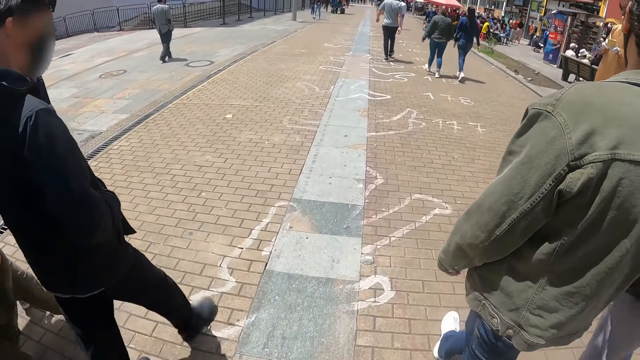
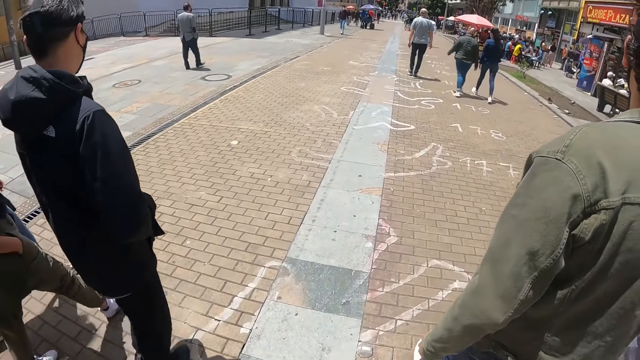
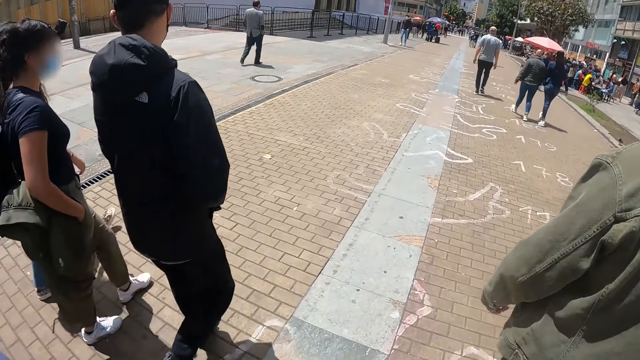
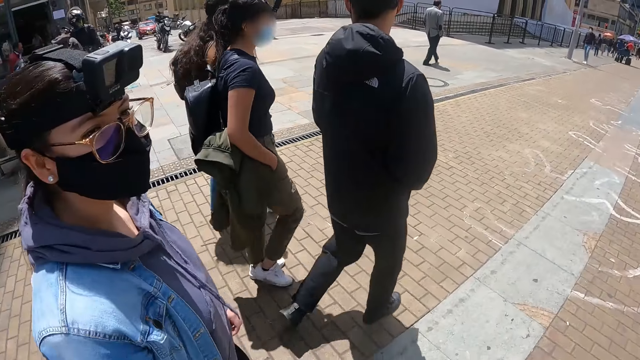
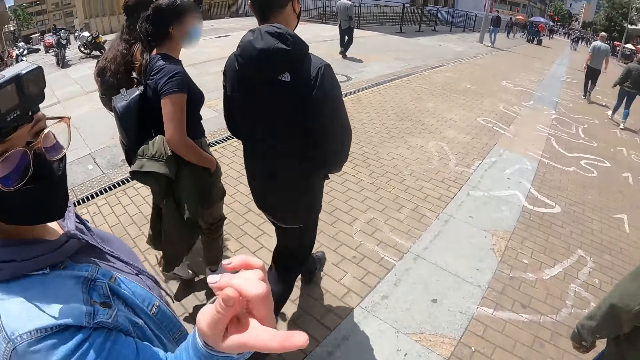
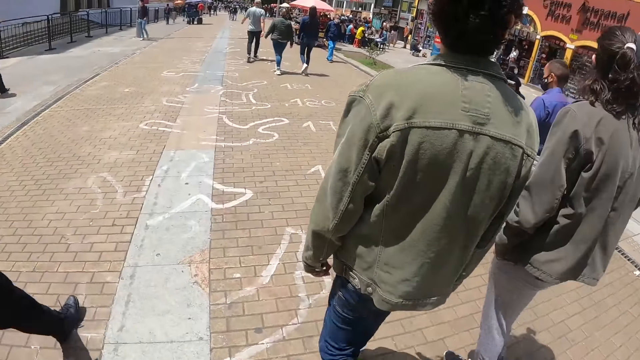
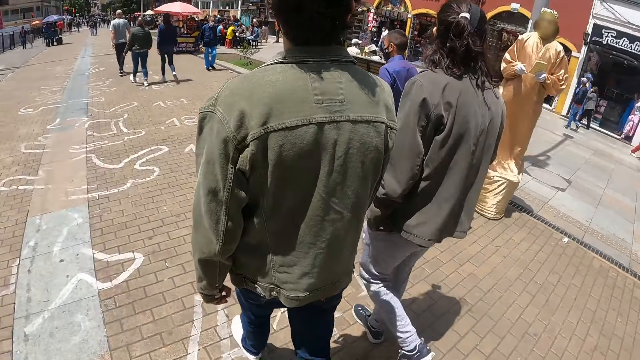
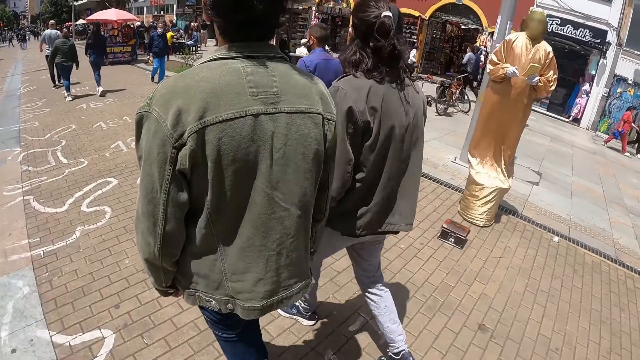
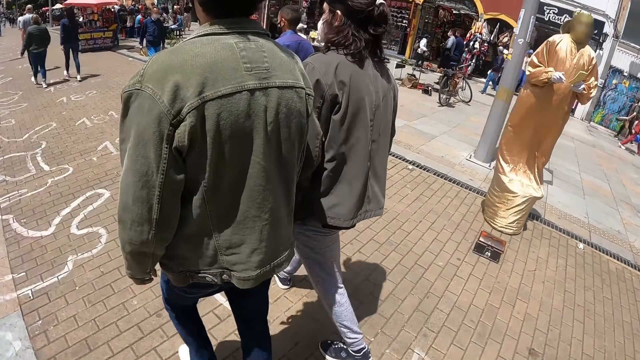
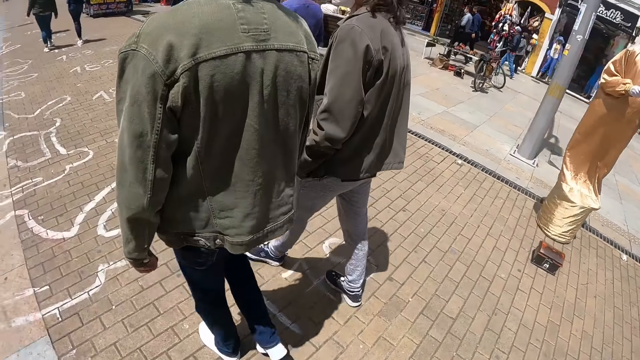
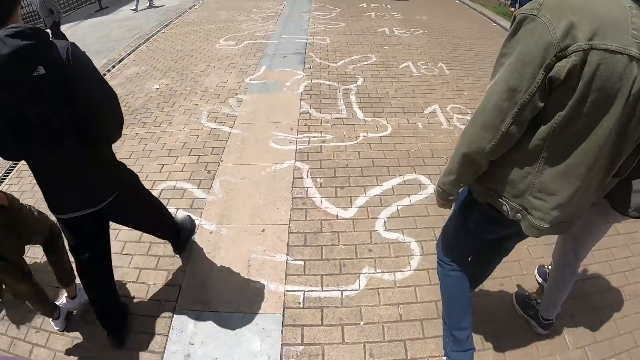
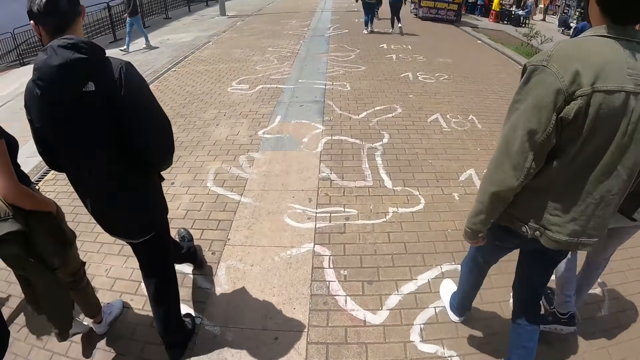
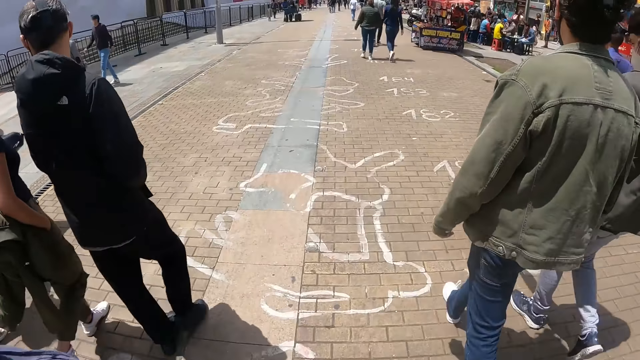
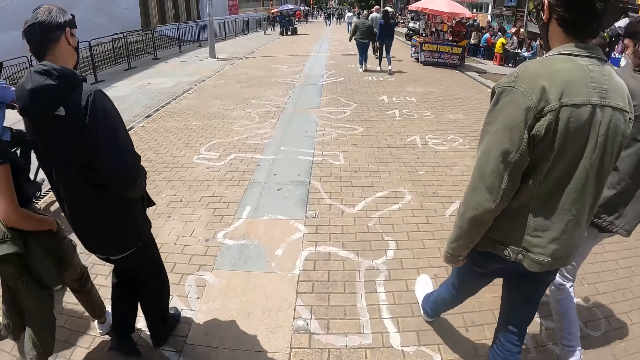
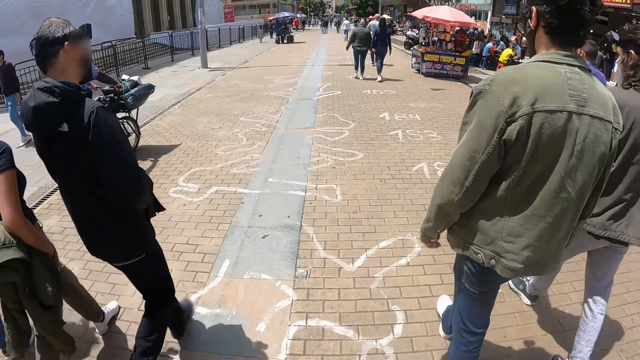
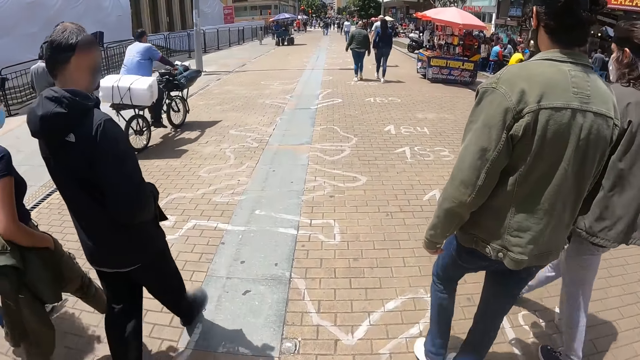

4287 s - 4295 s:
The camera wearer looks at a person. They look around.

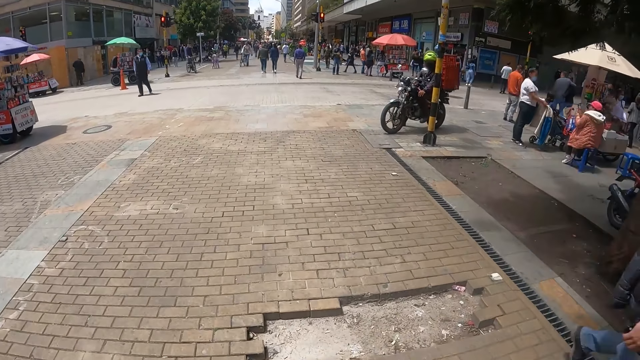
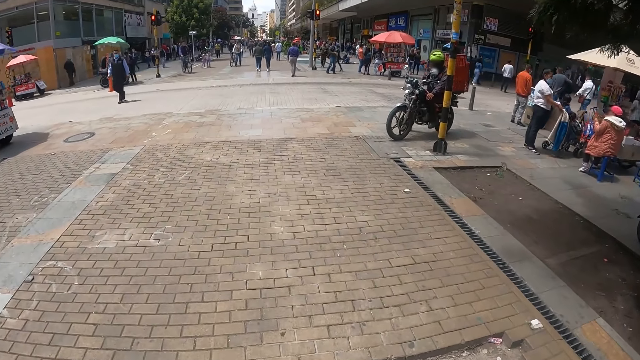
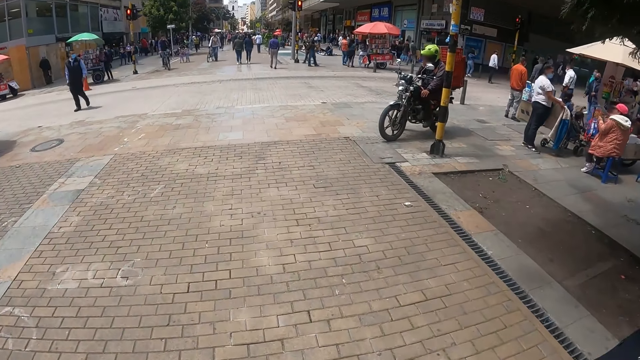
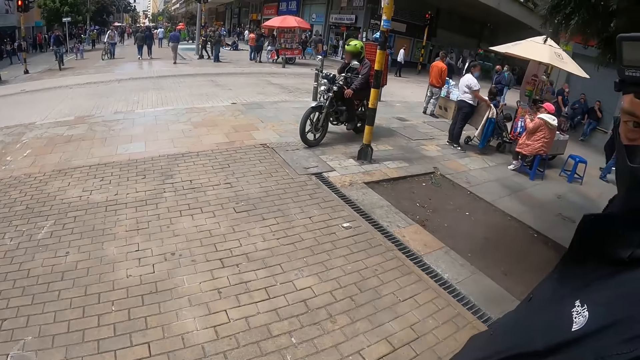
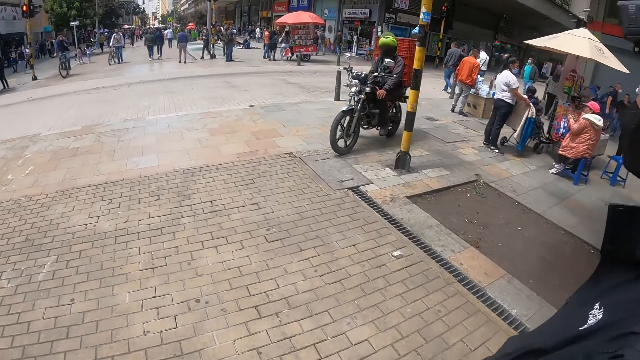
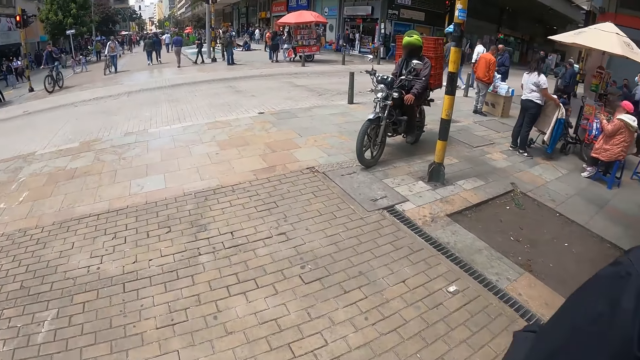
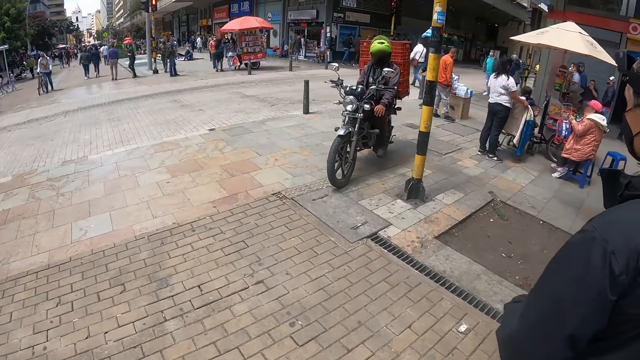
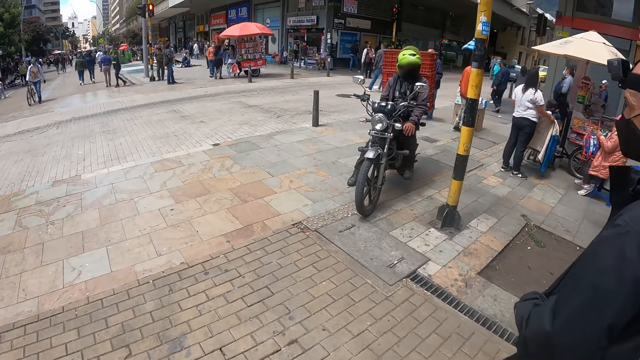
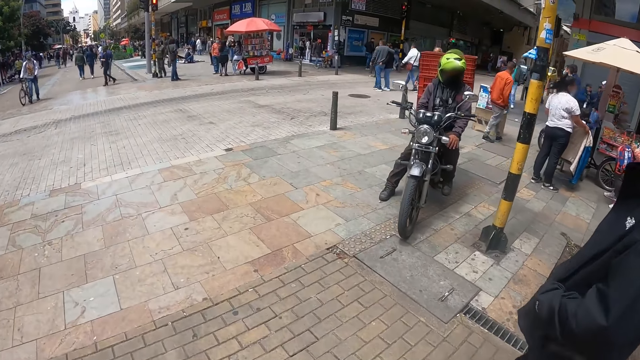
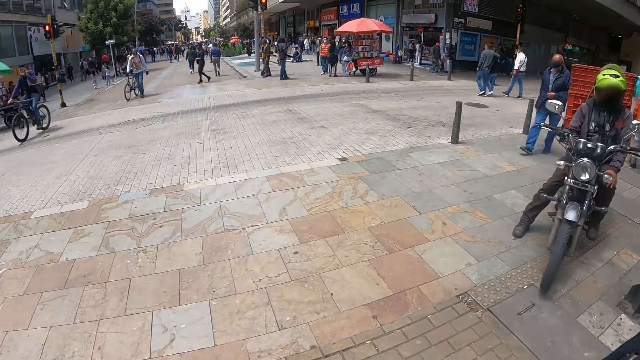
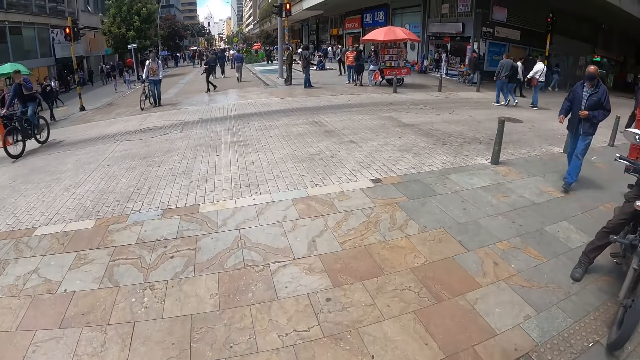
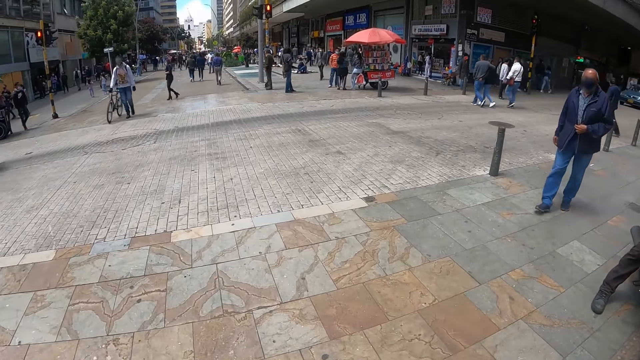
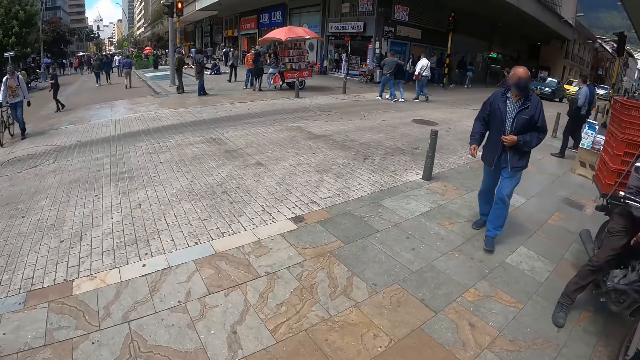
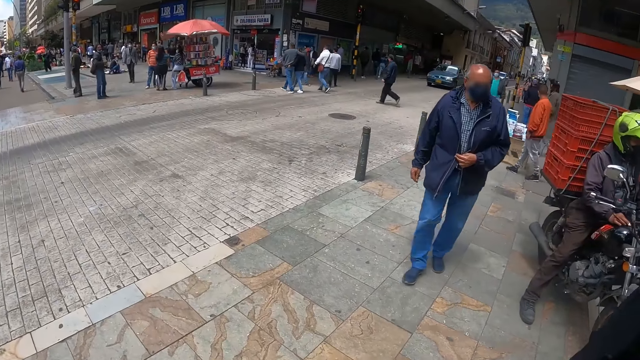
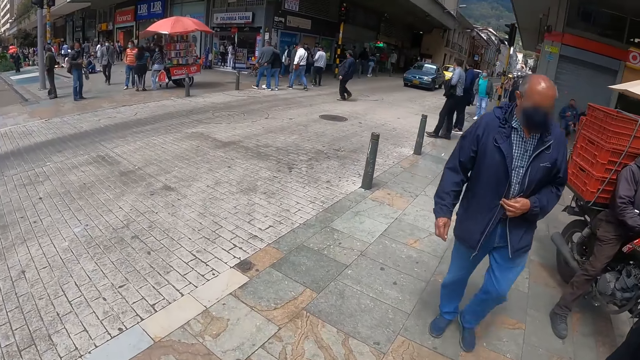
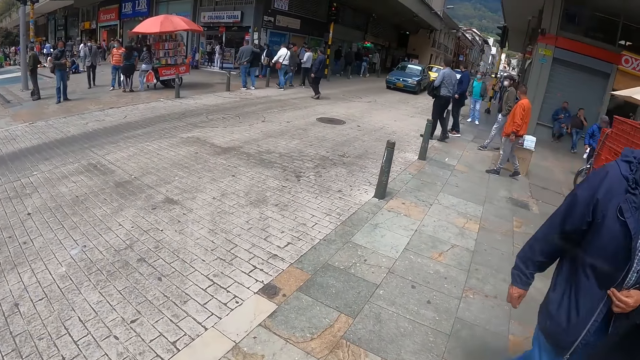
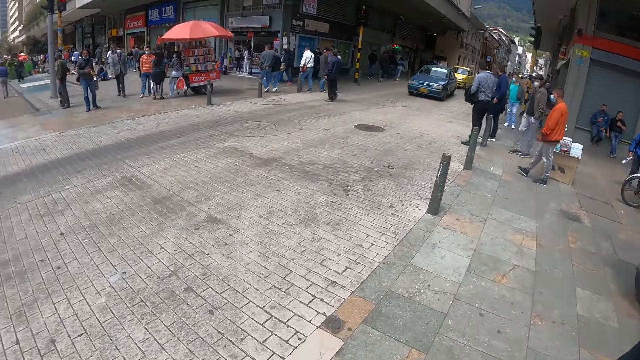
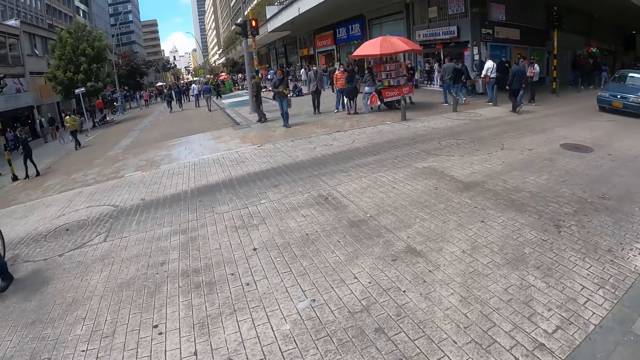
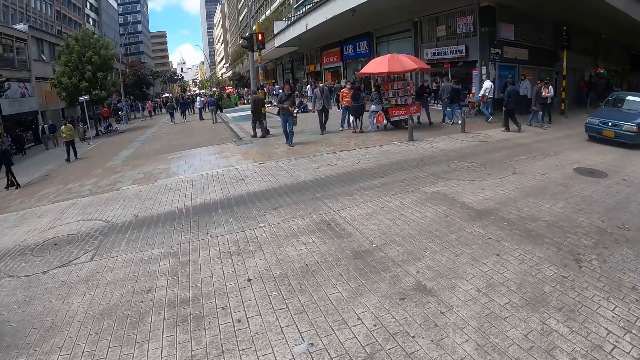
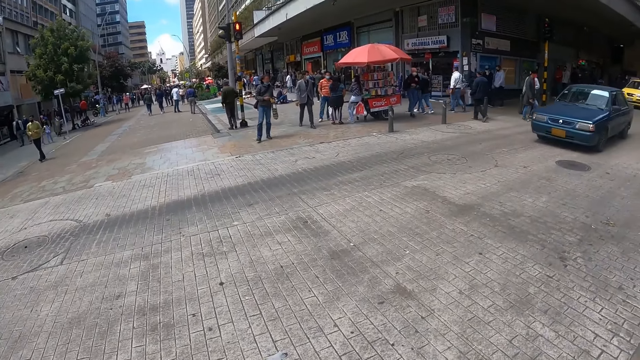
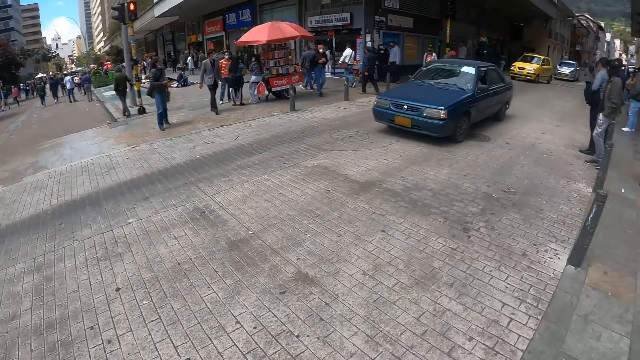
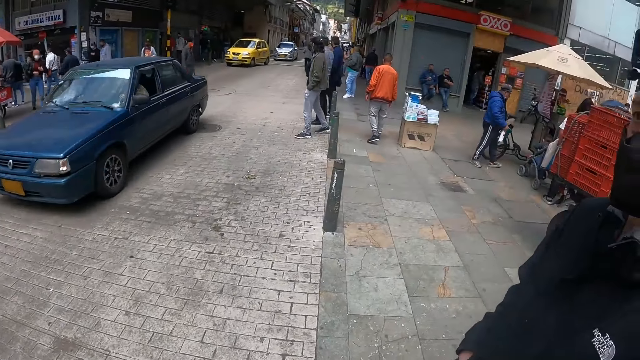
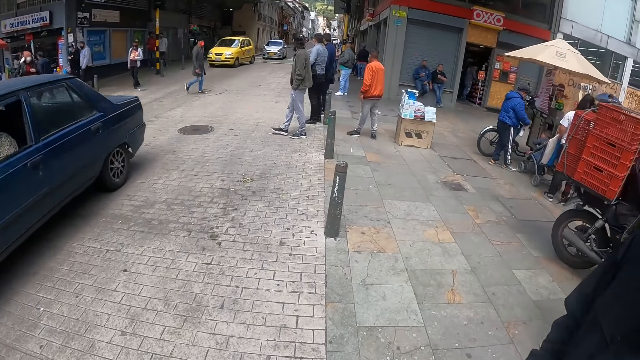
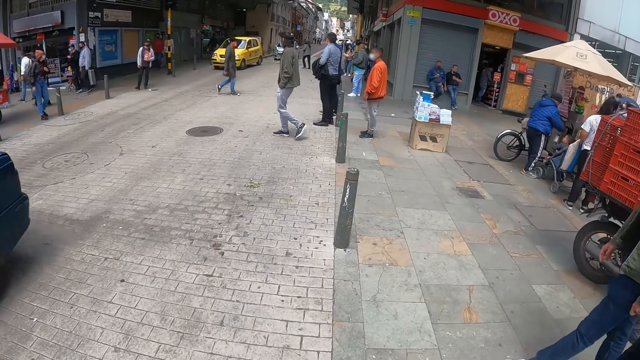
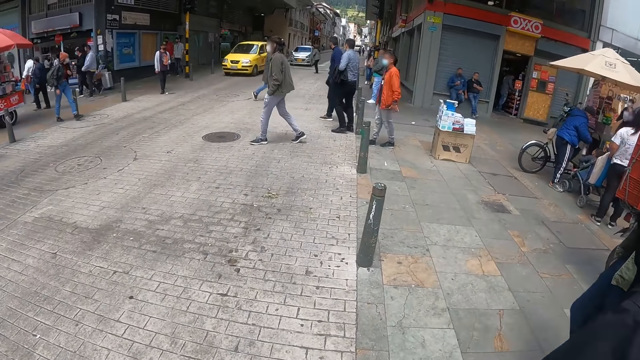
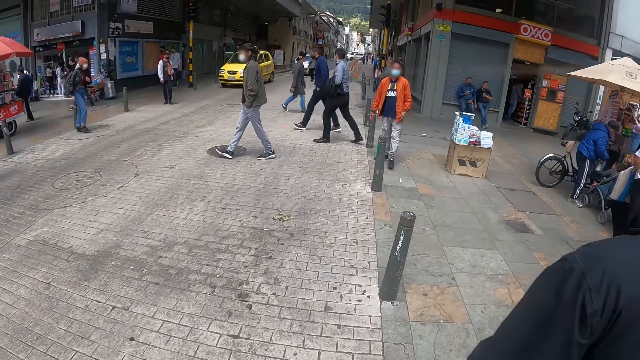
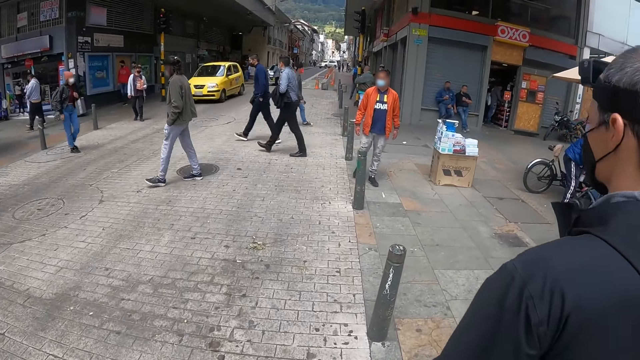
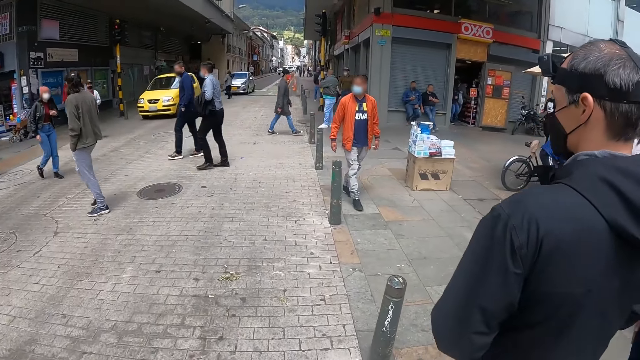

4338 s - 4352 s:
A person walks along the street. The camera wearer walks along the street. They look around.
